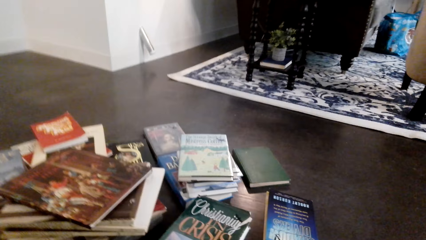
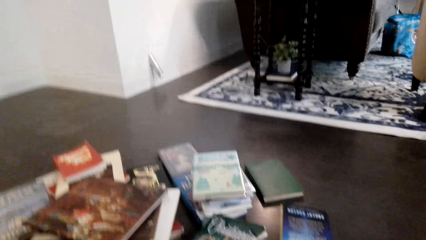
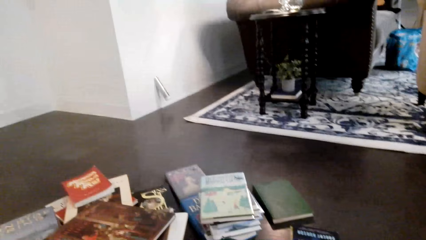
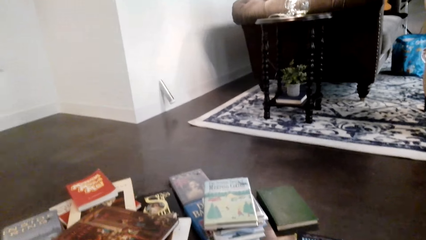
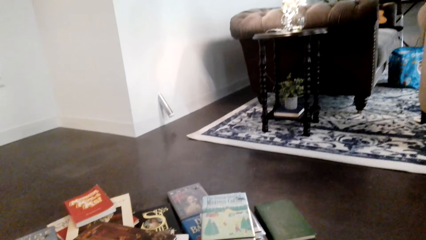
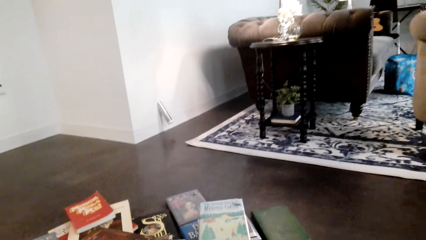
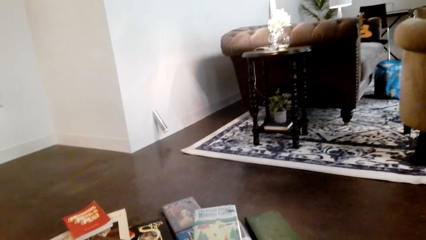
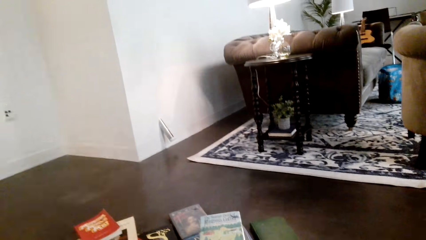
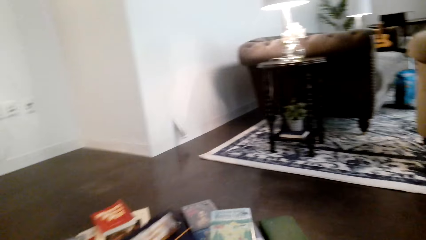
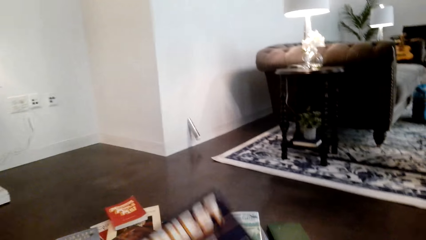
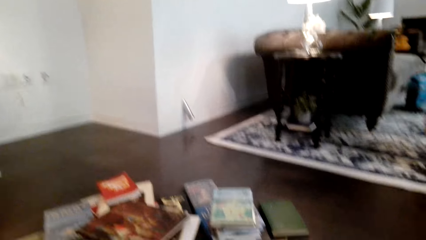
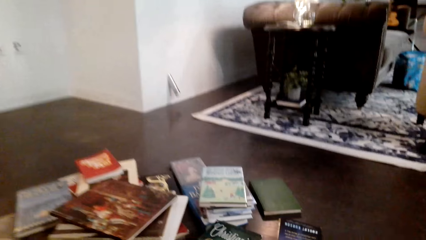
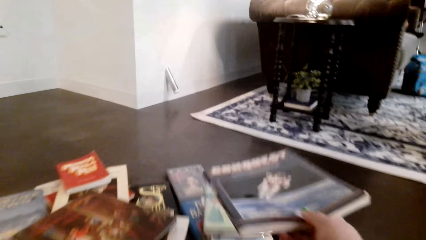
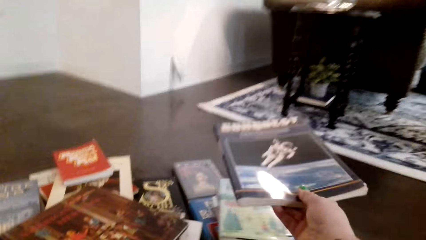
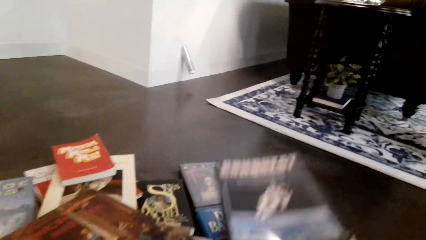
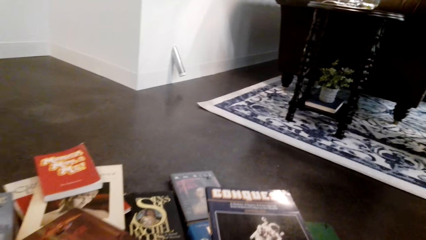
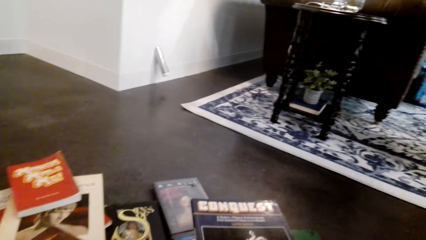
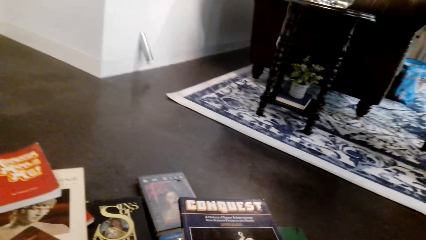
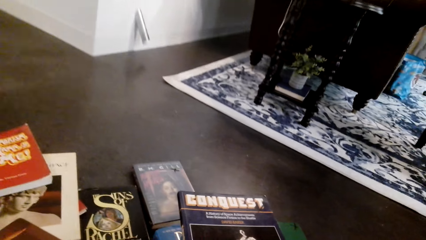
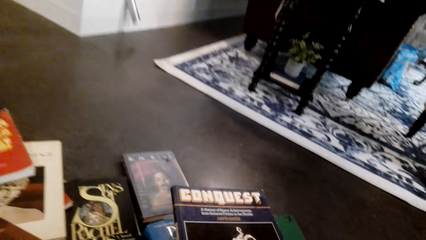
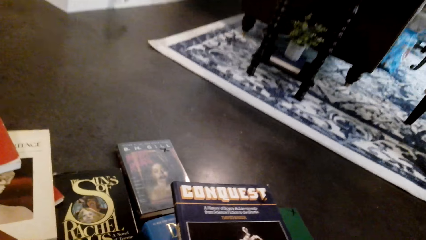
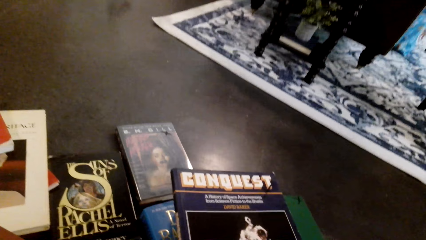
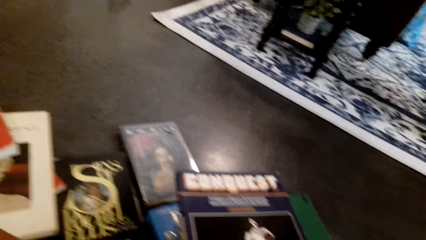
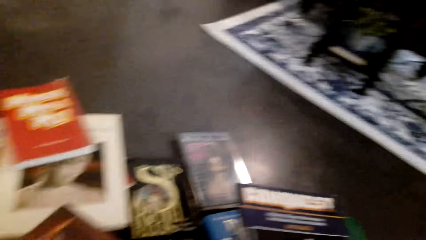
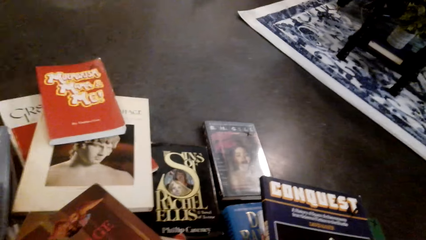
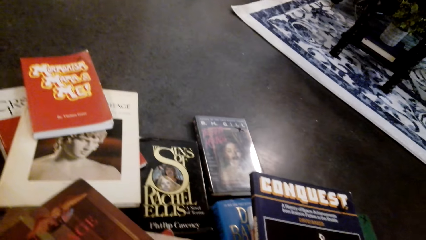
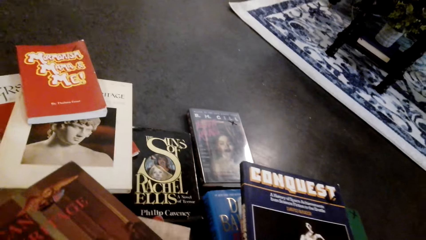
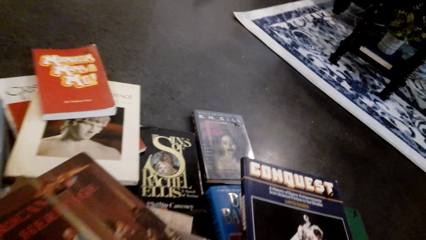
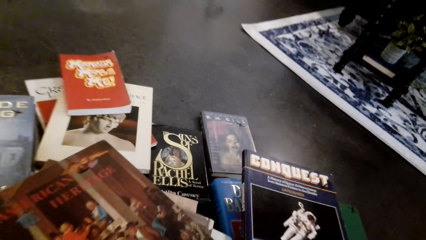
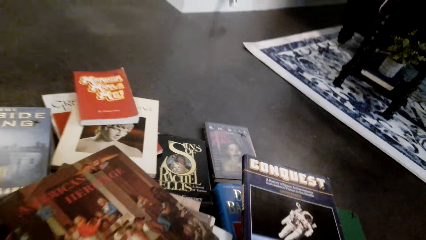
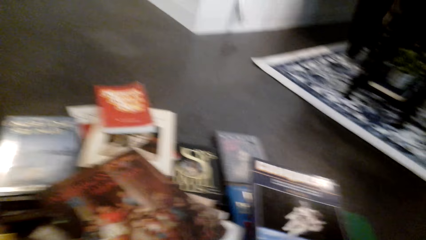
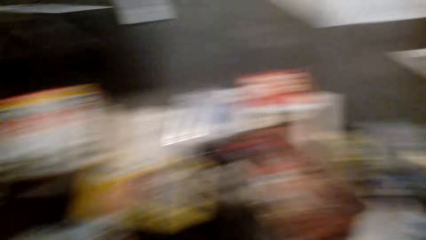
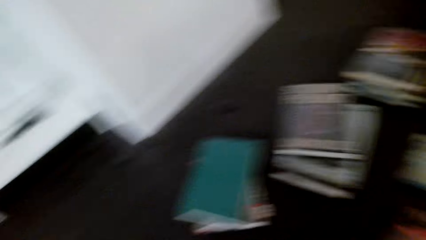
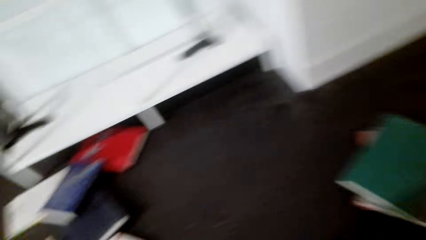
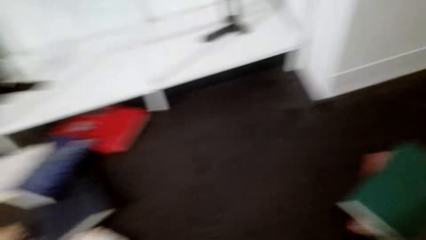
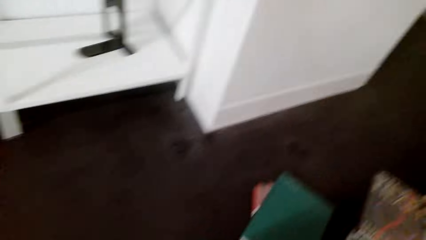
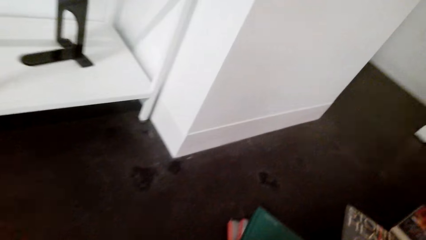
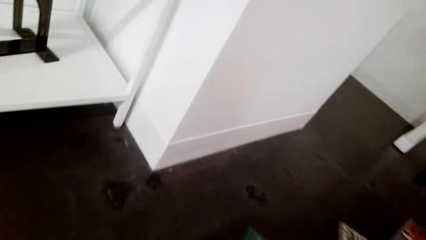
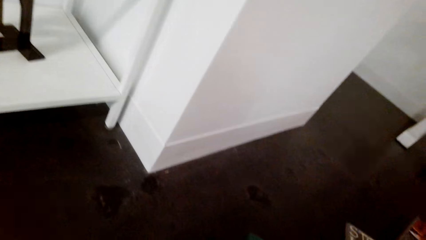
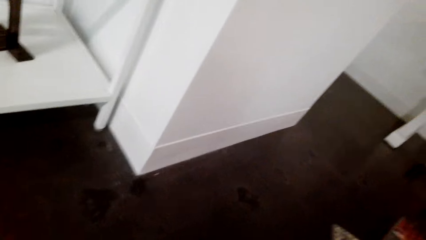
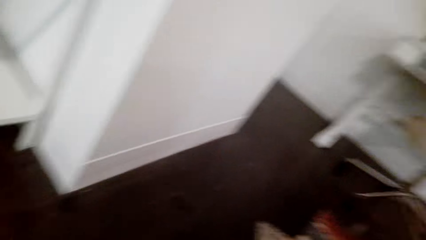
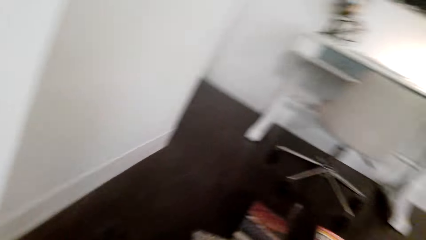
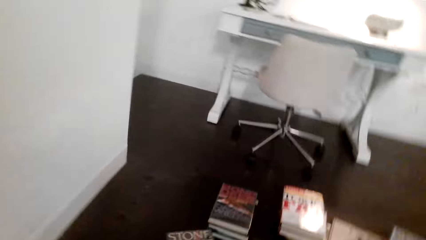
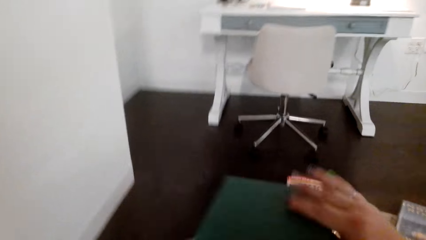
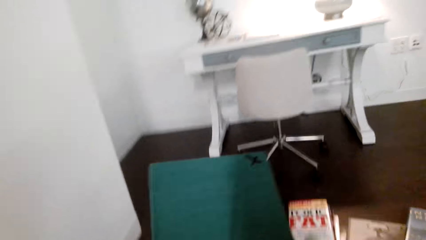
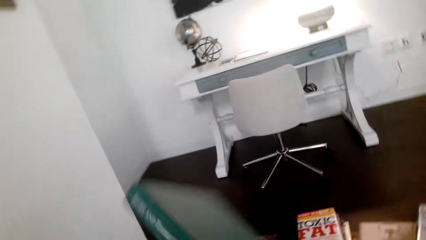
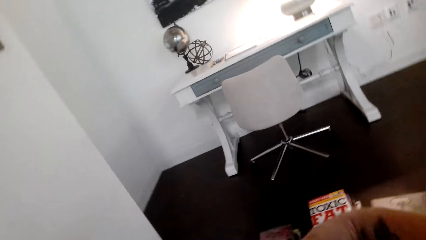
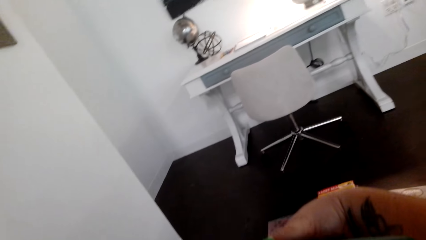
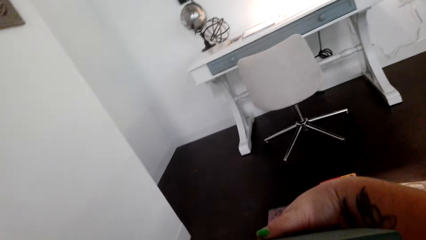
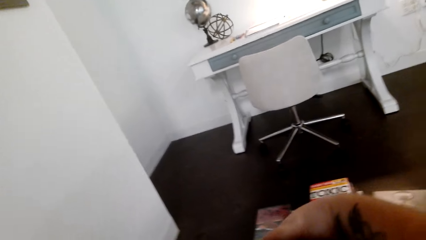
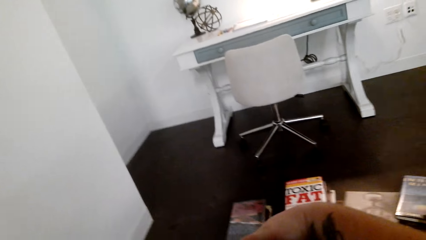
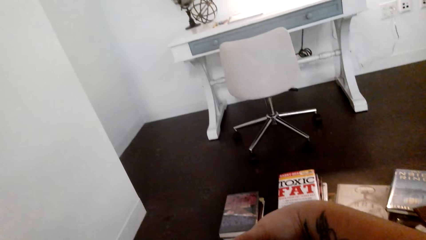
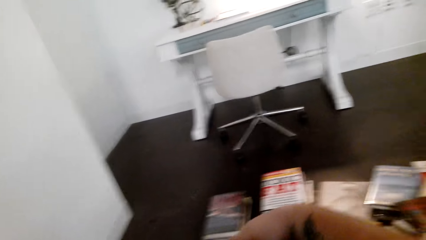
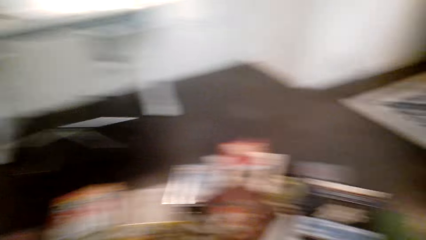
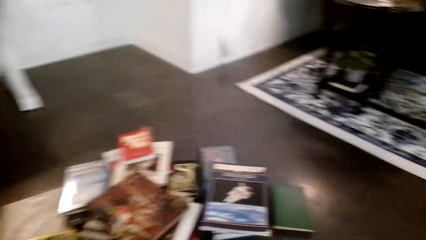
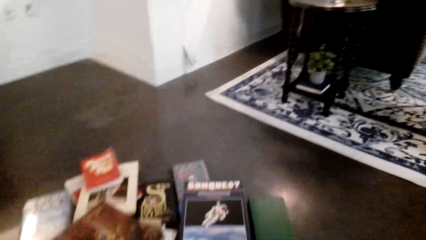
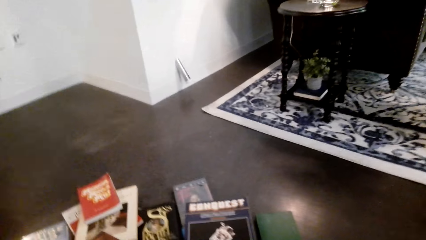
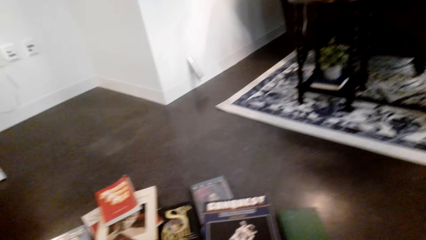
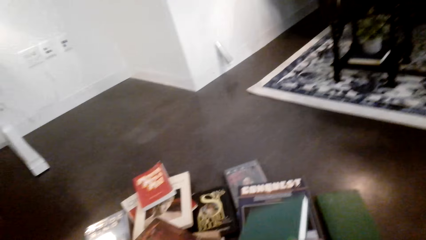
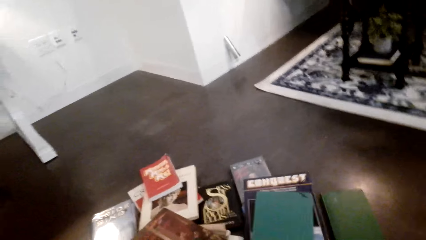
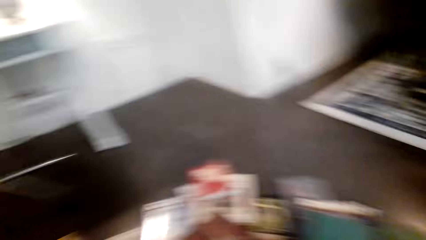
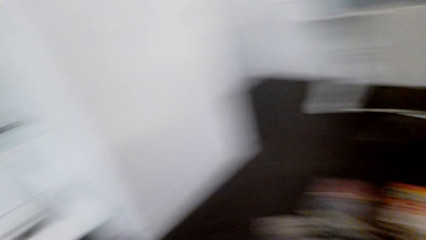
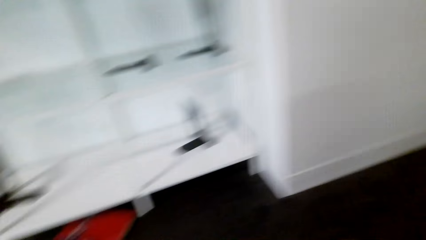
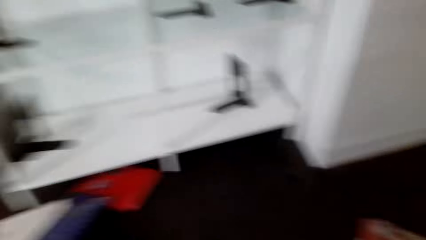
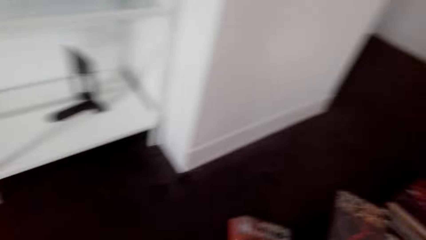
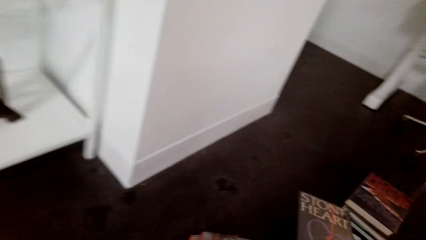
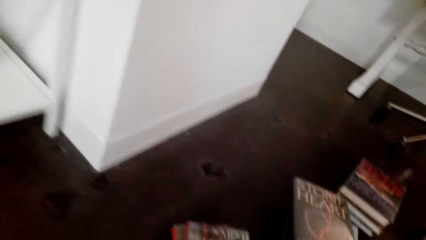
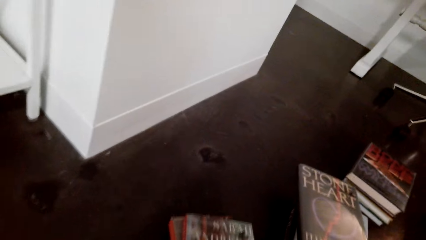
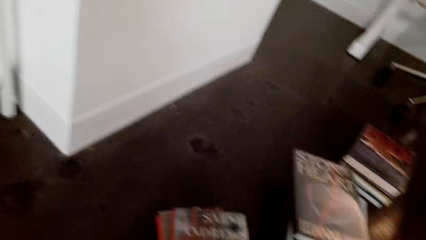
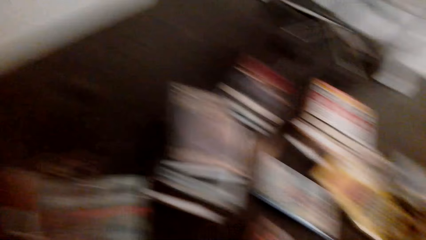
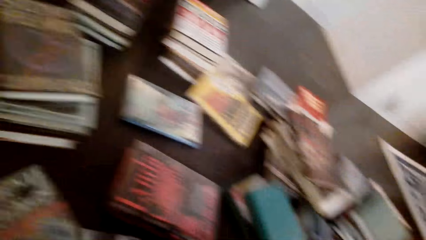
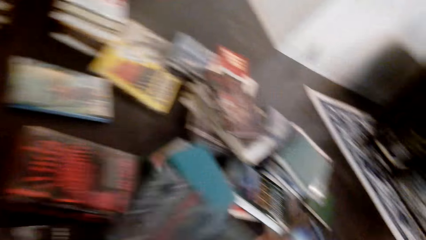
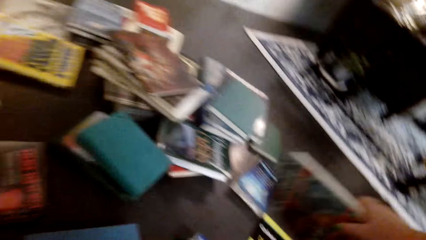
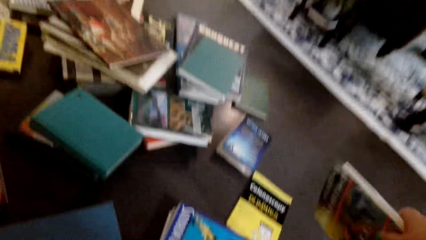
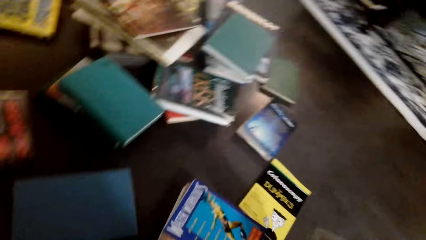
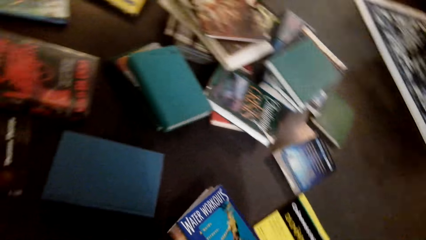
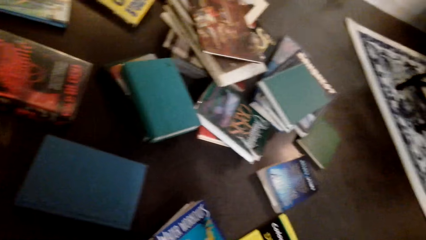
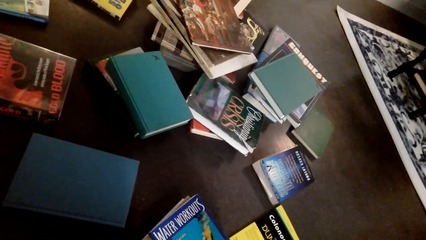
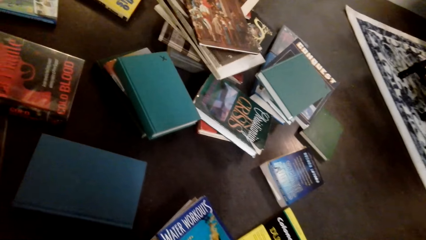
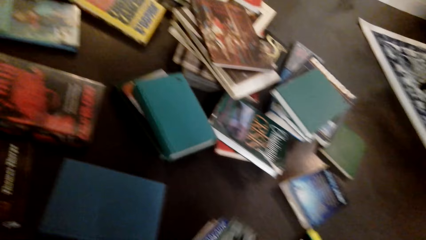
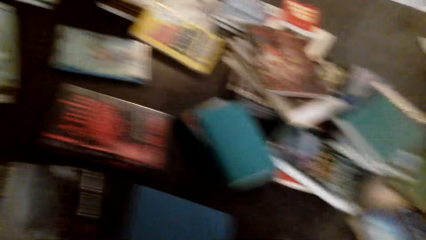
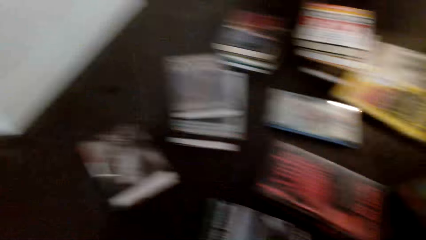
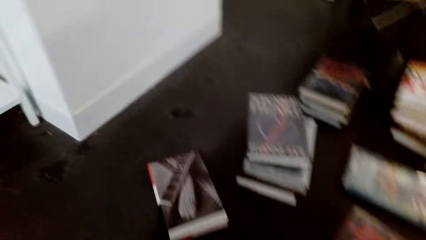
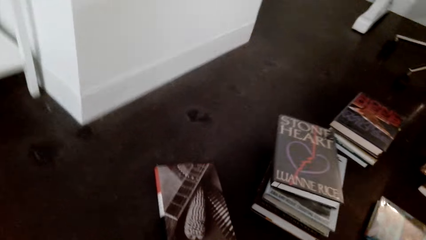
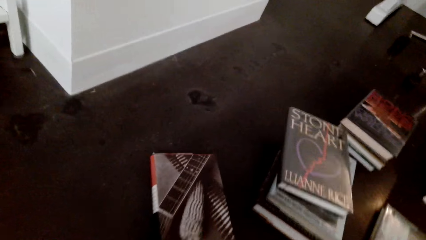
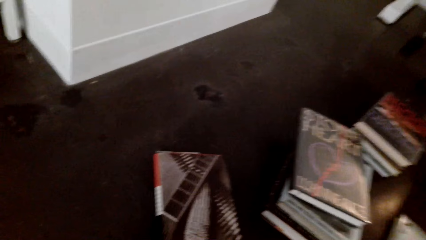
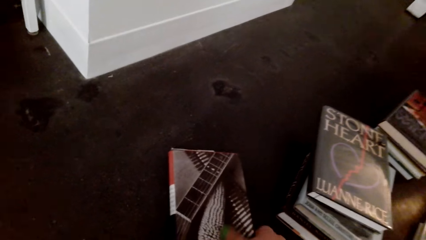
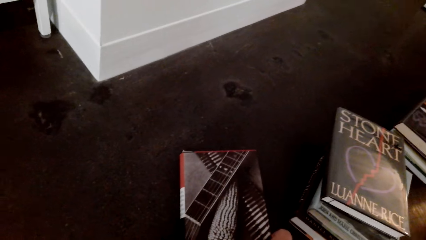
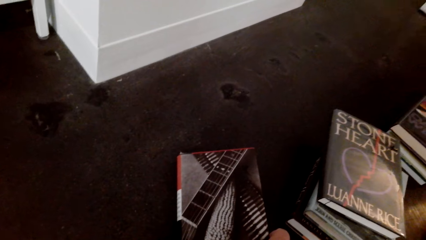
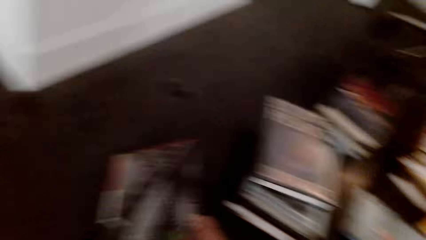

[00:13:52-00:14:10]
The camera wearer holds the book. They place the book on other books on the table. They look at the books. They hold the book. They look at the books. They place the book on other books. They lift the book. They hold the book. They look at the books. They place the book on the floor.
